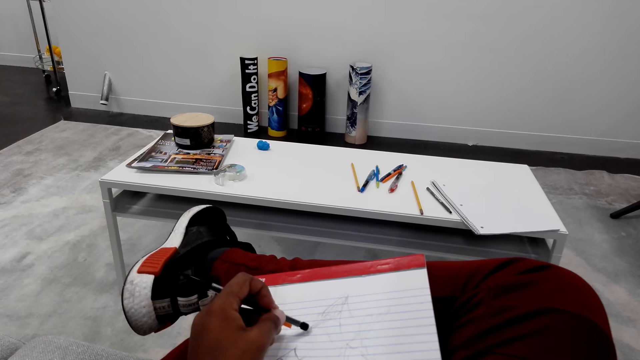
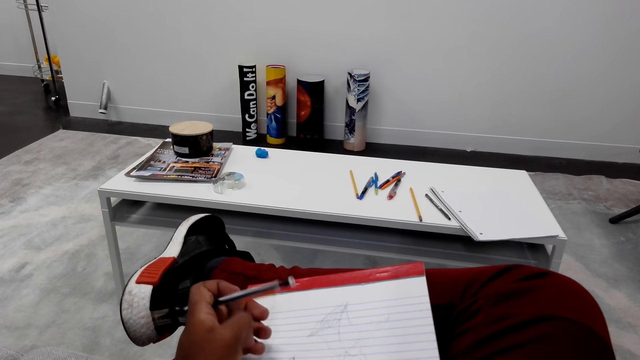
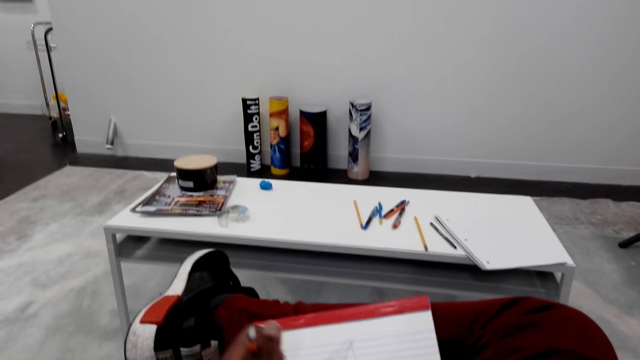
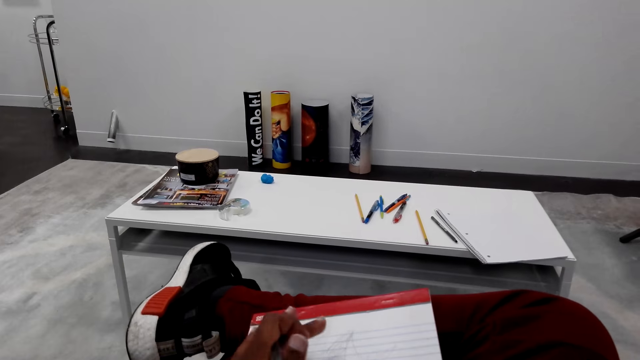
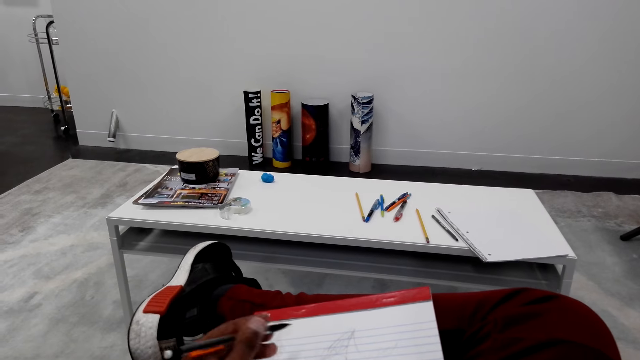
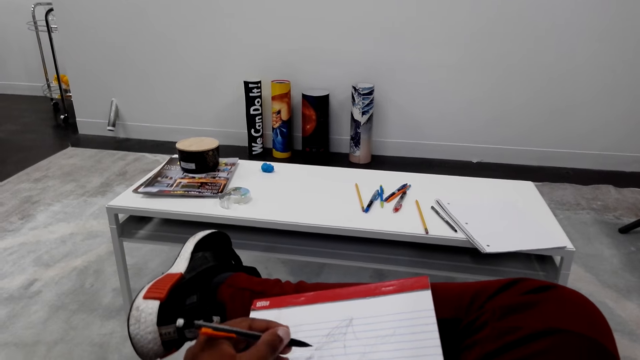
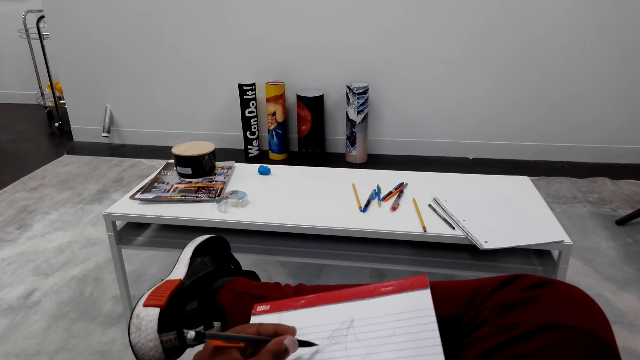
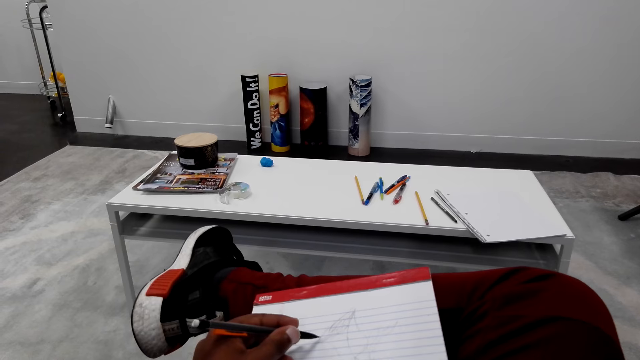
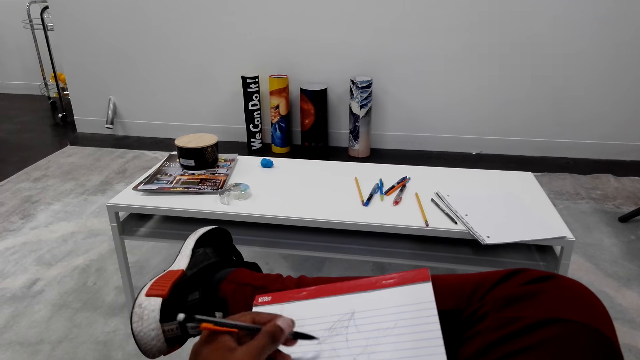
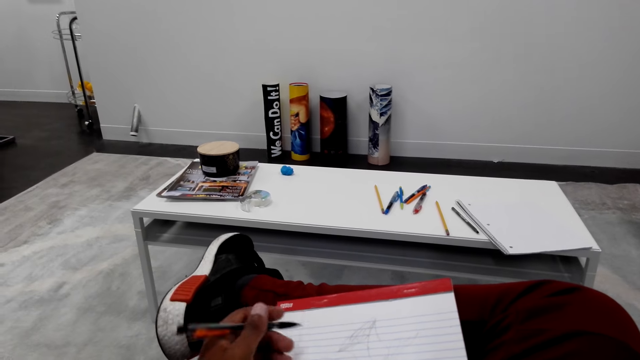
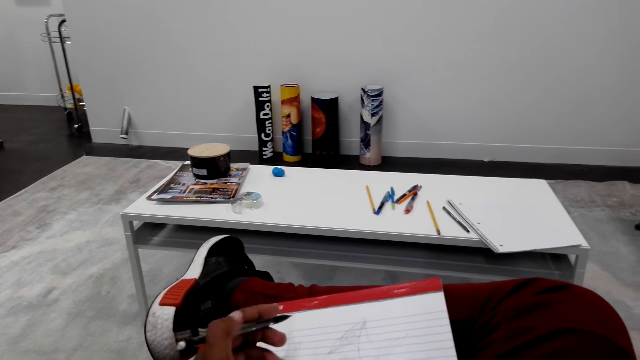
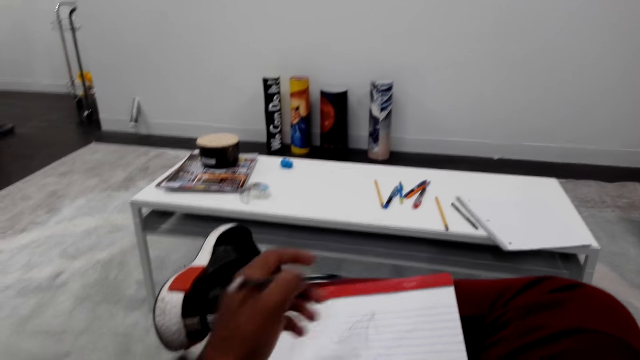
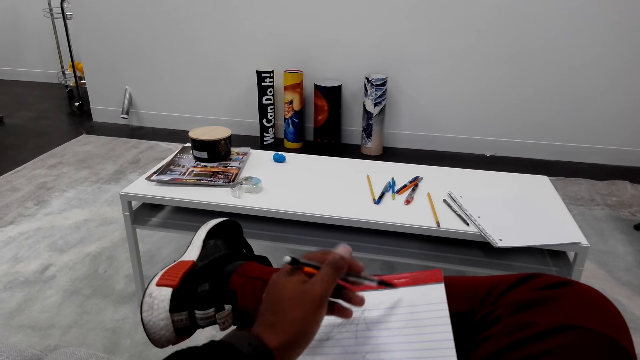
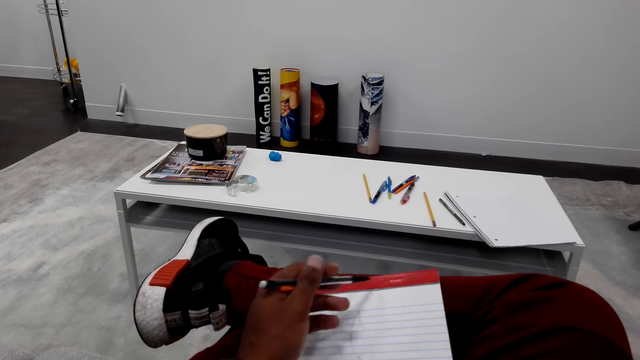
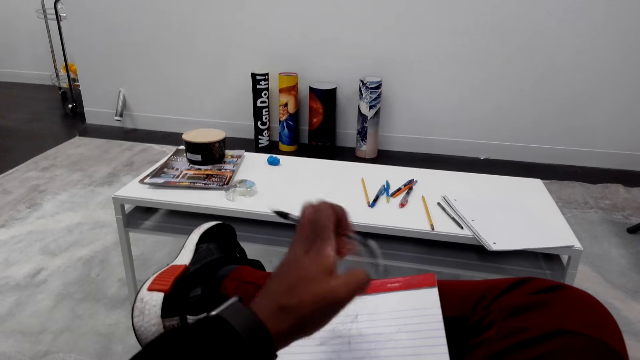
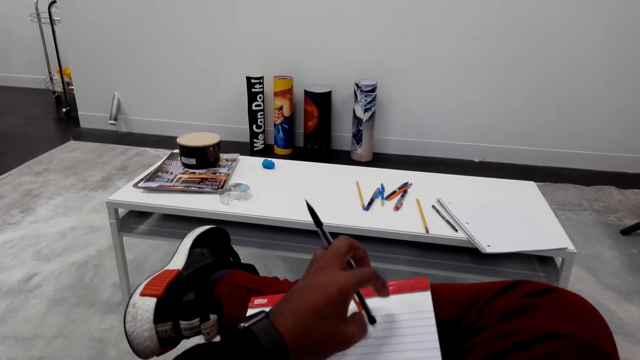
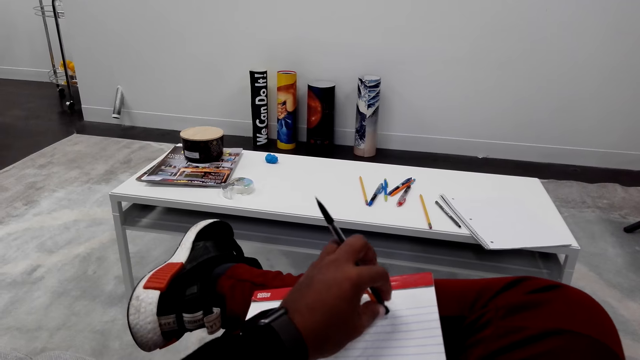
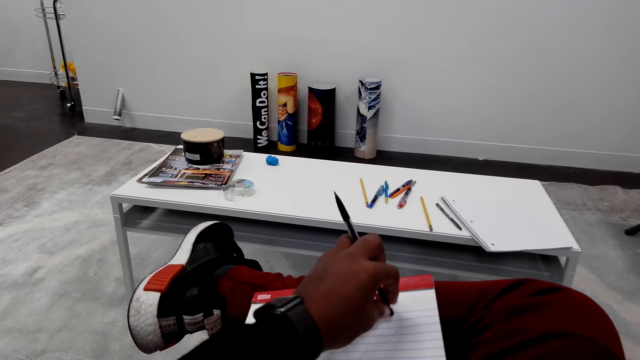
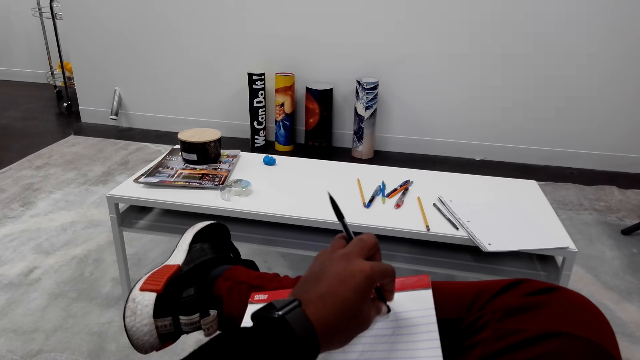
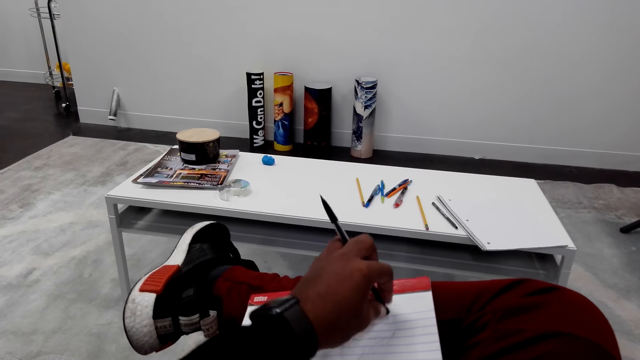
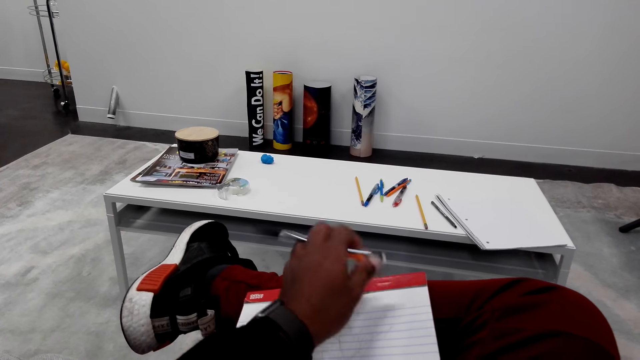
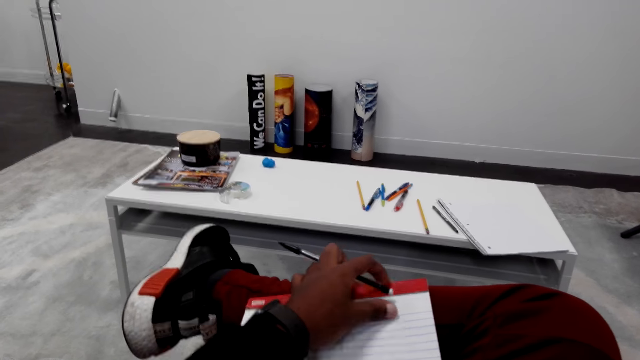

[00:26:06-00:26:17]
The camera wearer holds the pencil. They converse. They rub the book with the rubber.

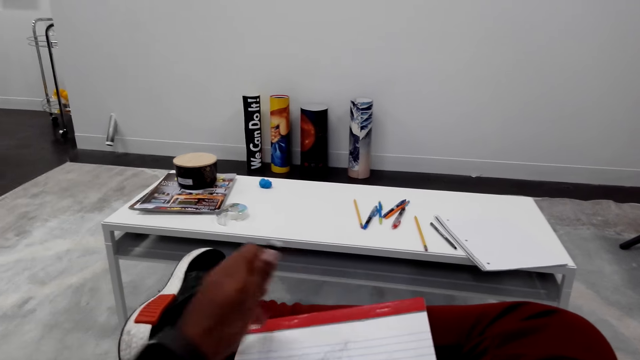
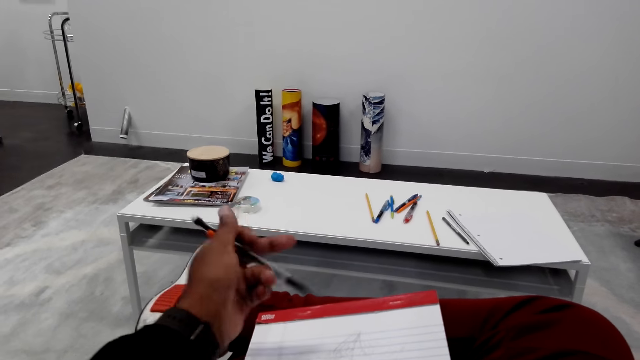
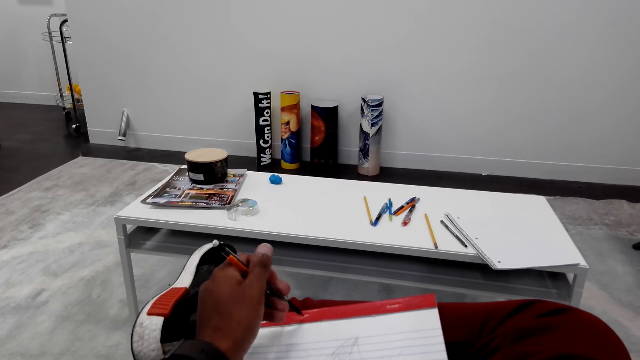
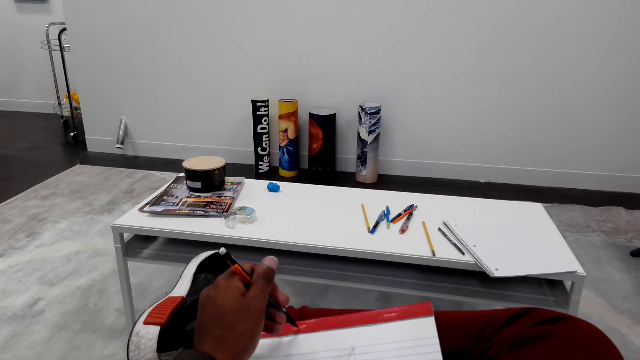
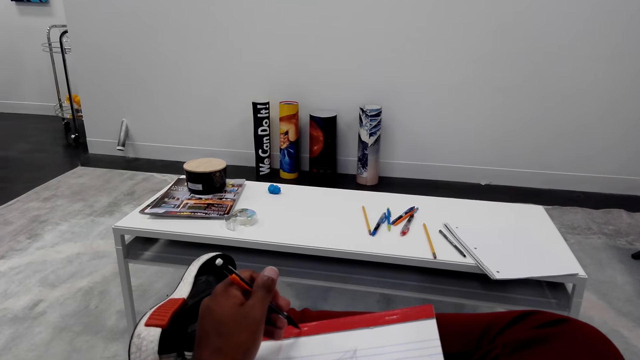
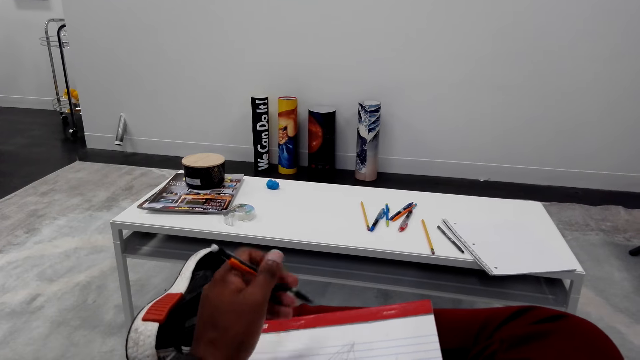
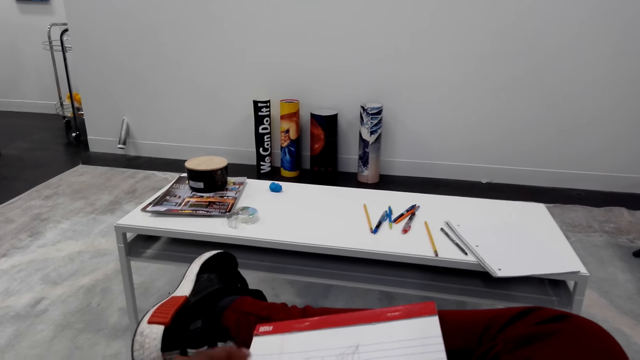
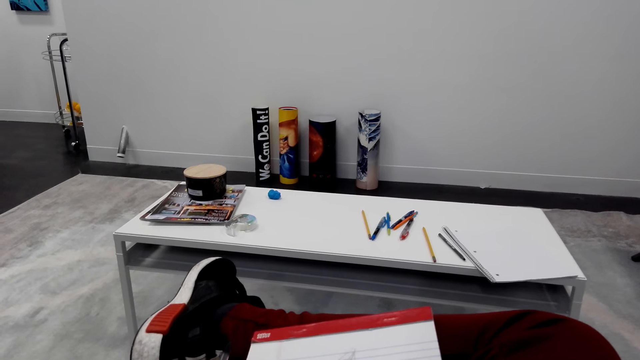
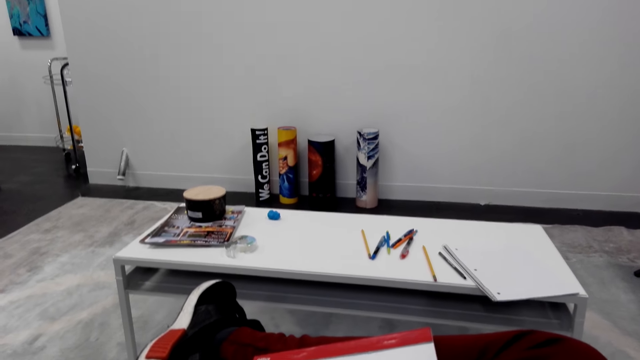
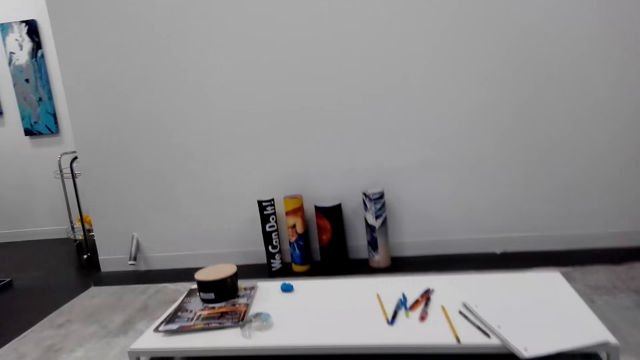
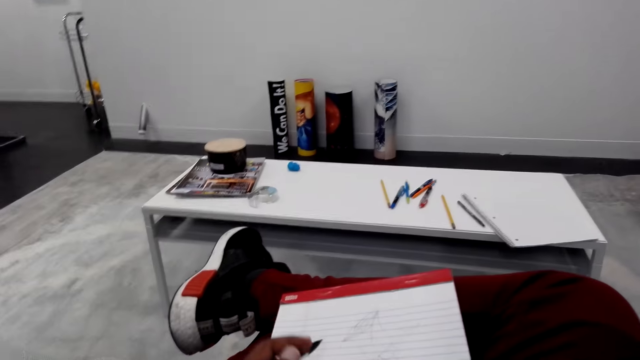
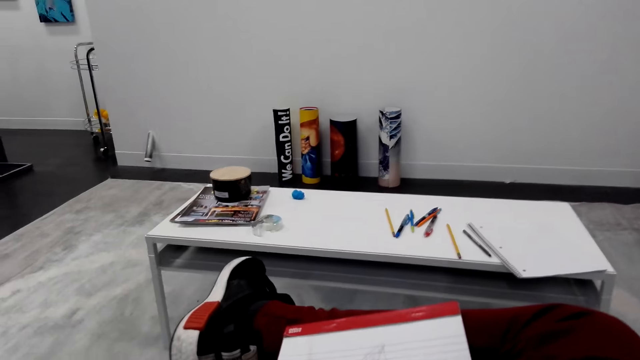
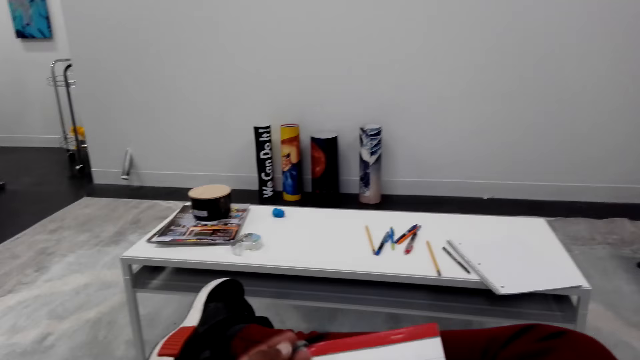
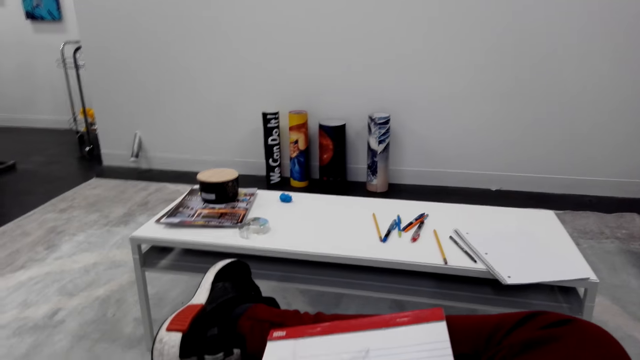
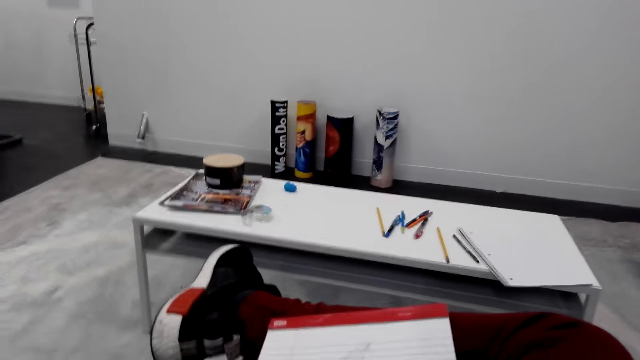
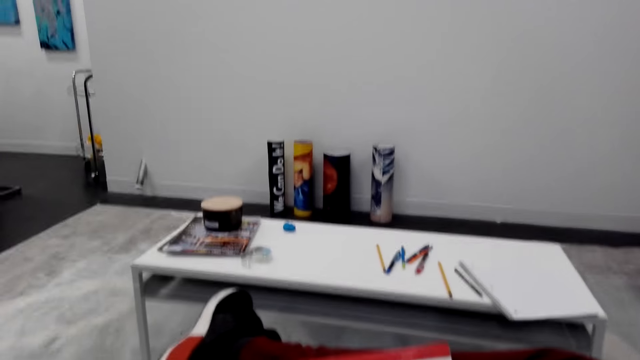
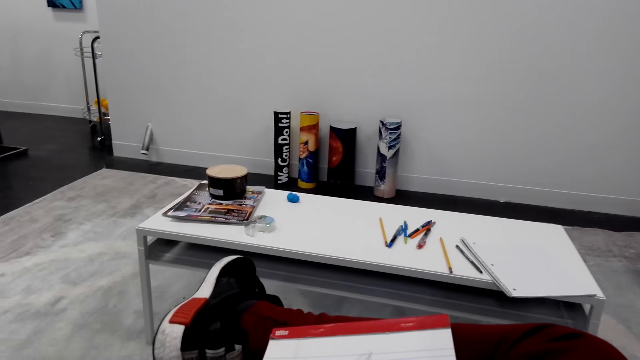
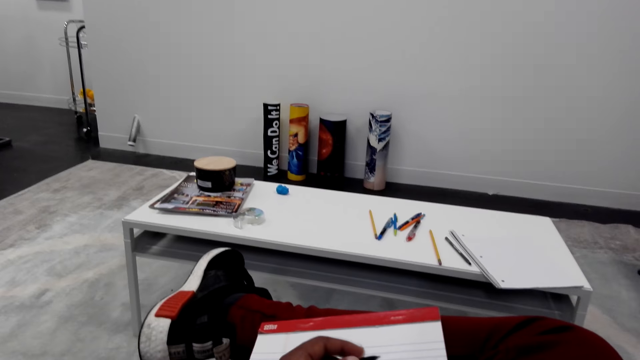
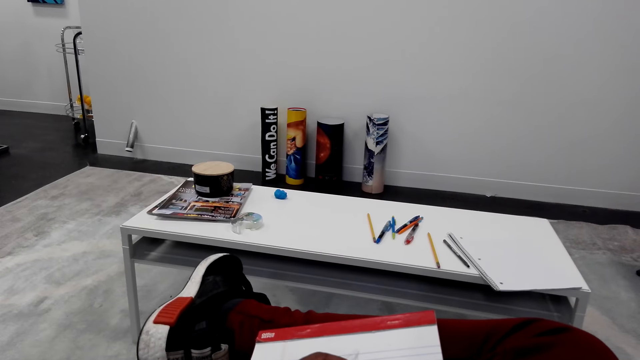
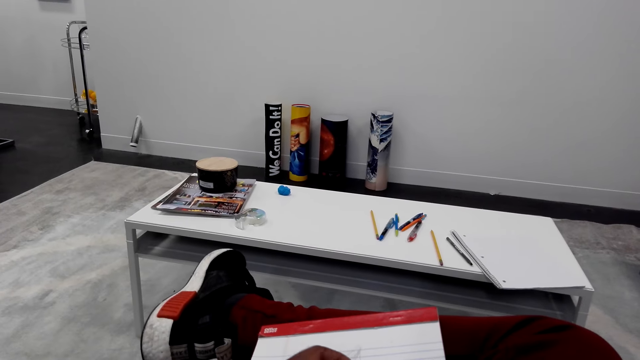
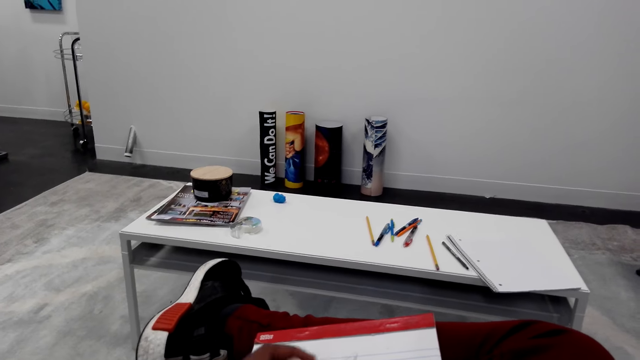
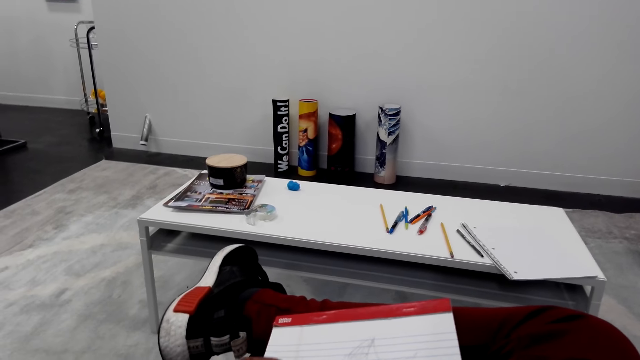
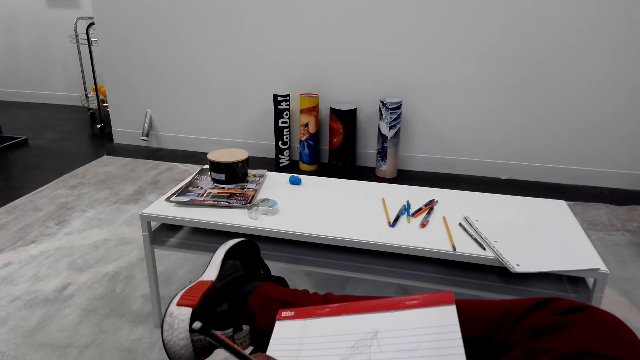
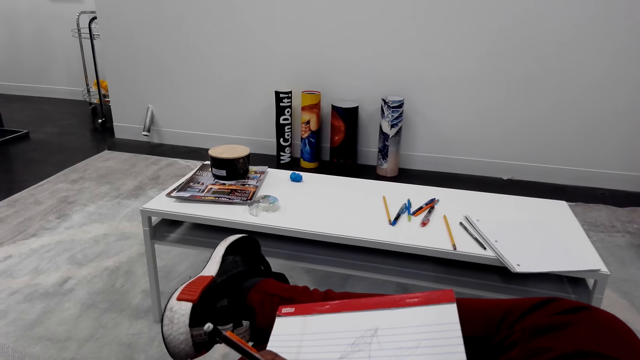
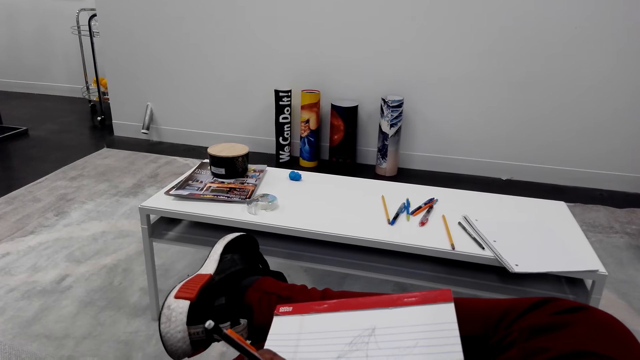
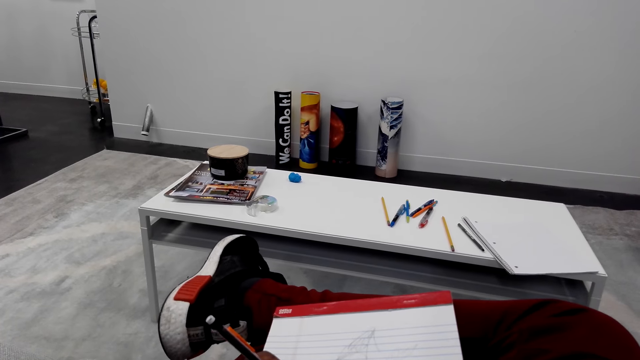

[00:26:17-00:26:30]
The camera wearer holds the pencil. They write on the book with the pen. They hold the pencil. They converse. They draw on the book.
